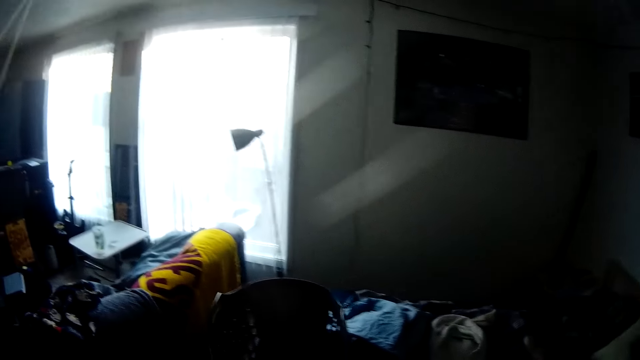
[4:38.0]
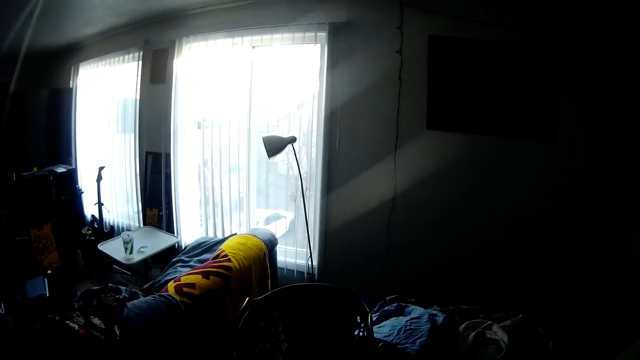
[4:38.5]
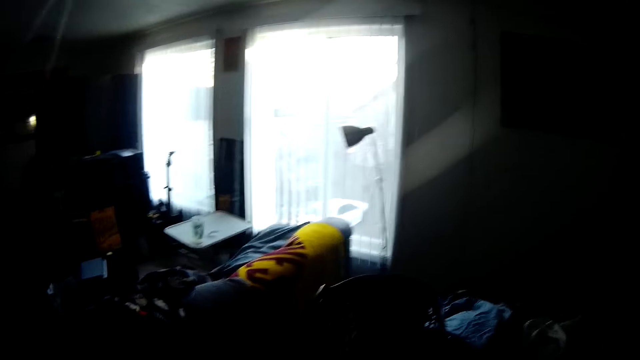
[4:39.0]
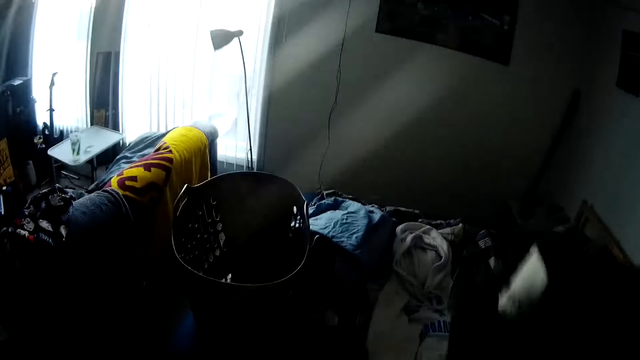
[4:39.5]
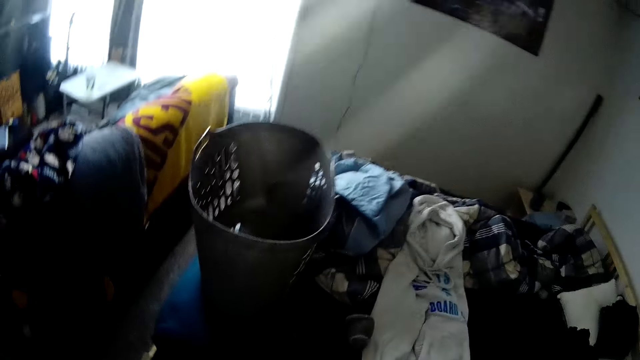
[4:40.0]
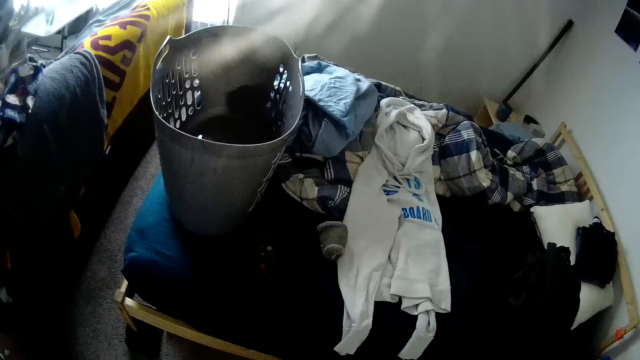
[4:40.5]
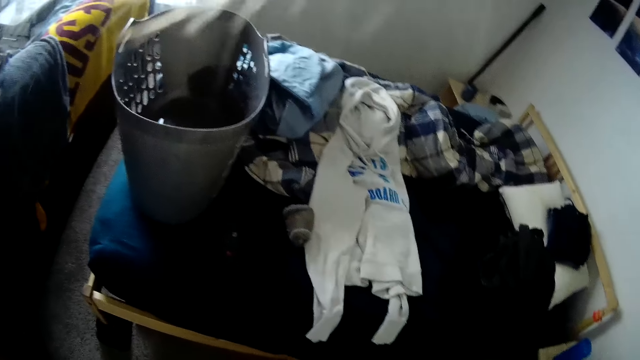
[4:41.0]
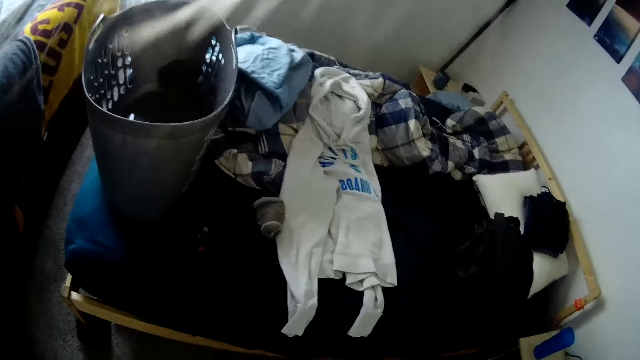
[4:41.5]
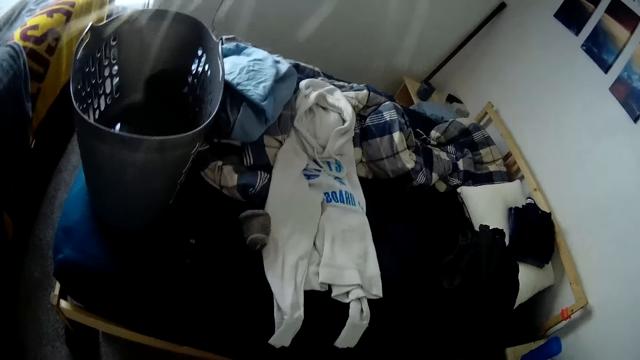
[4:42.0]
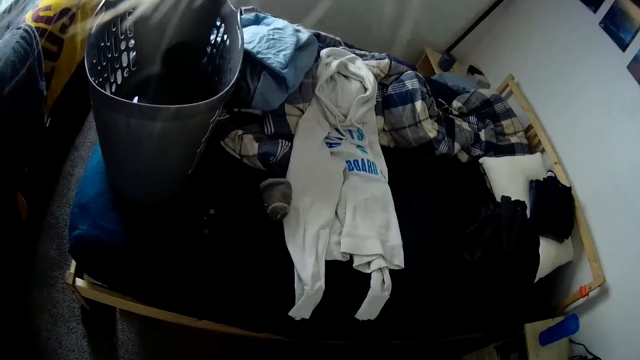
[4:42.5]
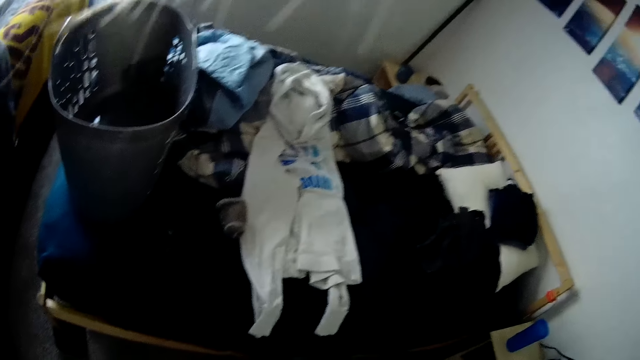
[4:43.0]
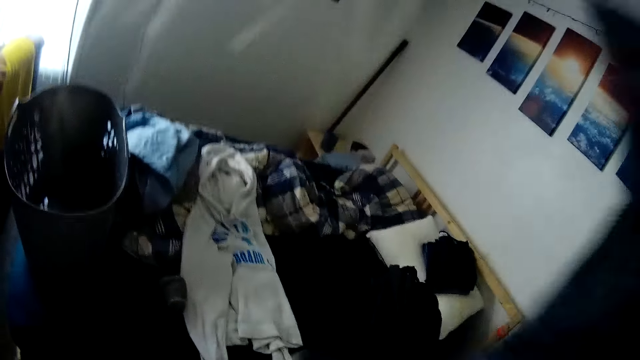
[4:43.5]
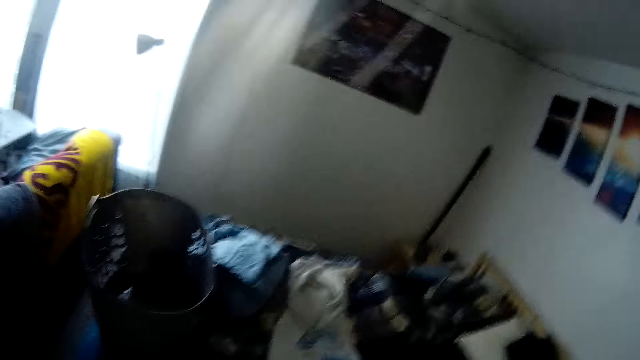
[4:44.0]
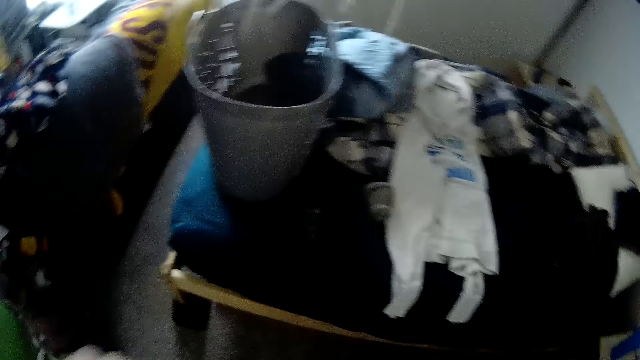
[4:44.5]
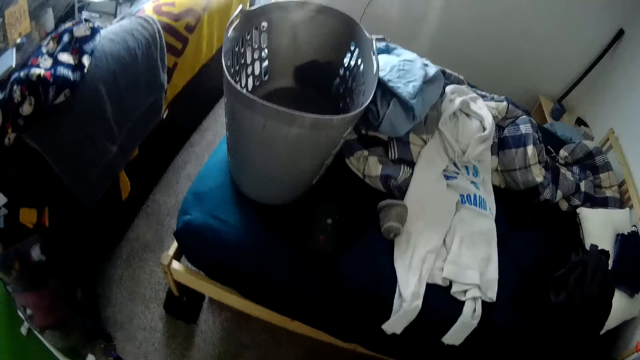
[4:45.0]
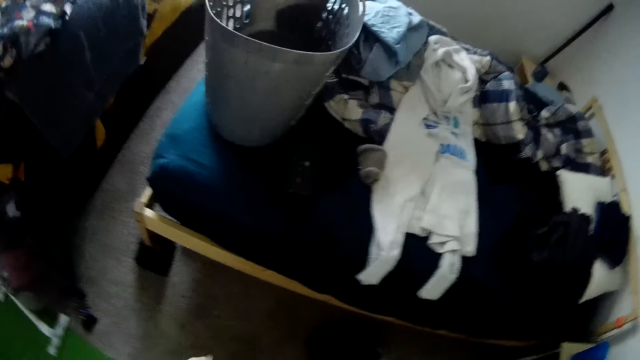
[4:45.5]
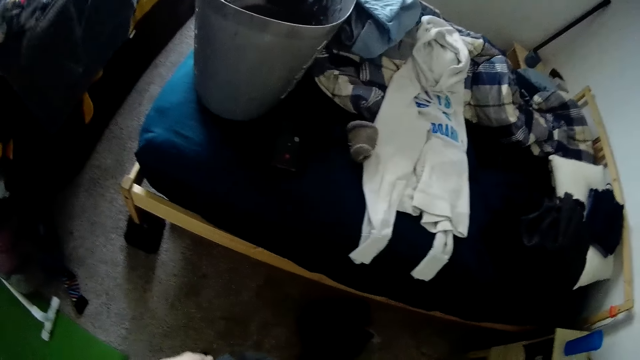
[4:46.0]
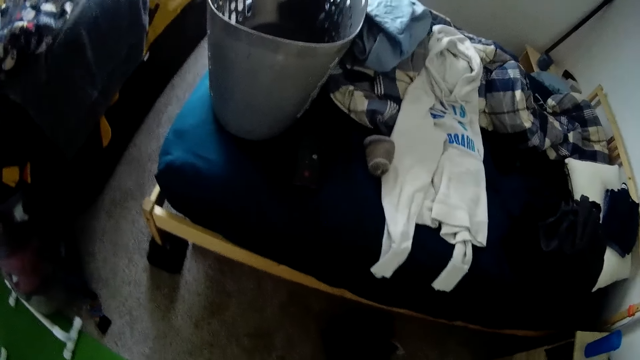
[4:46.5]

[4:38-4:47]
The camera wearer holds the cloth in his right hand. He folds the cloth with both hands. He lifts the cloth.

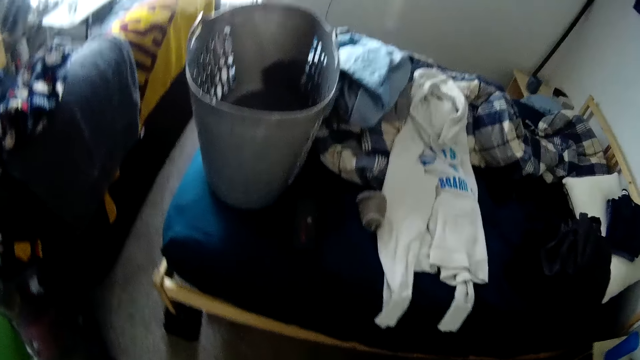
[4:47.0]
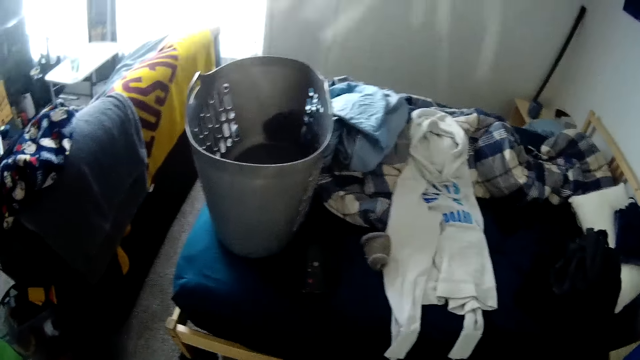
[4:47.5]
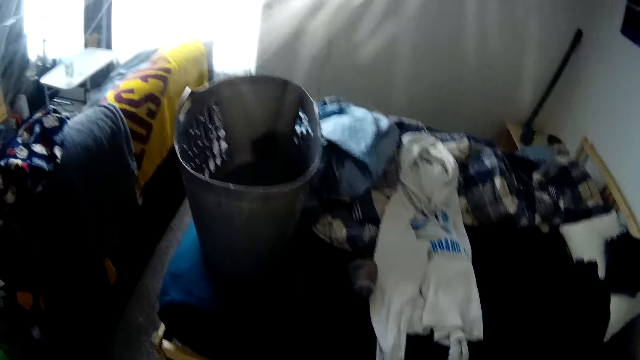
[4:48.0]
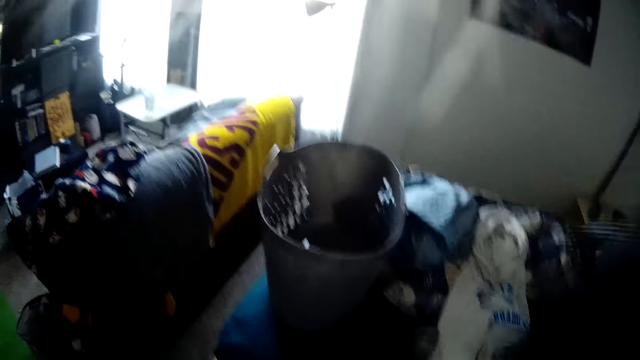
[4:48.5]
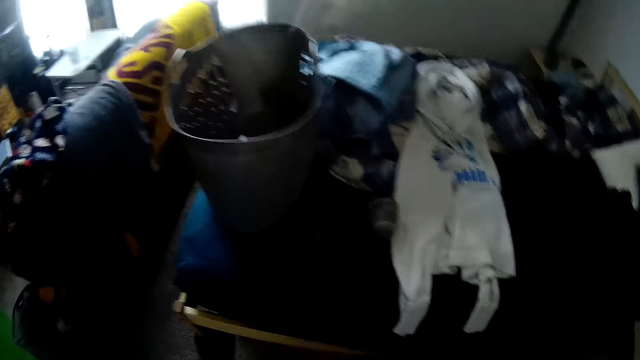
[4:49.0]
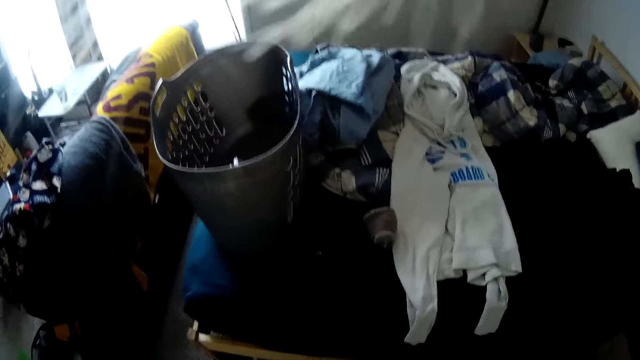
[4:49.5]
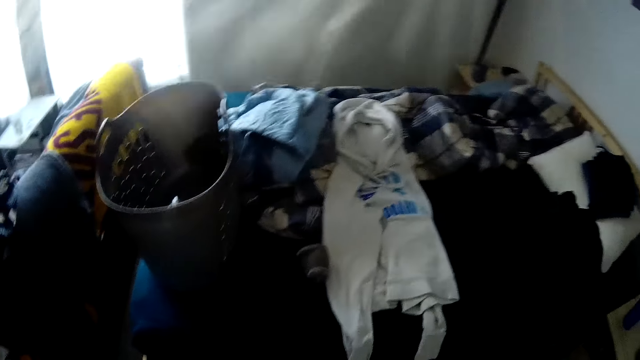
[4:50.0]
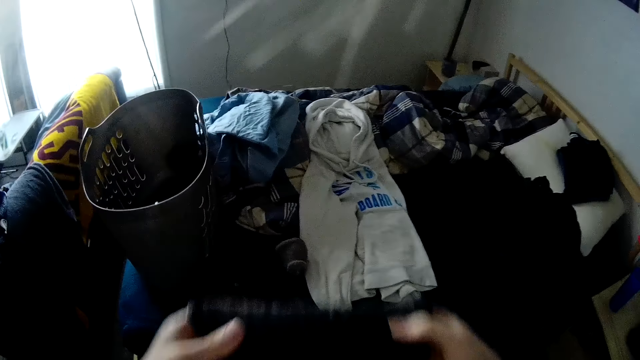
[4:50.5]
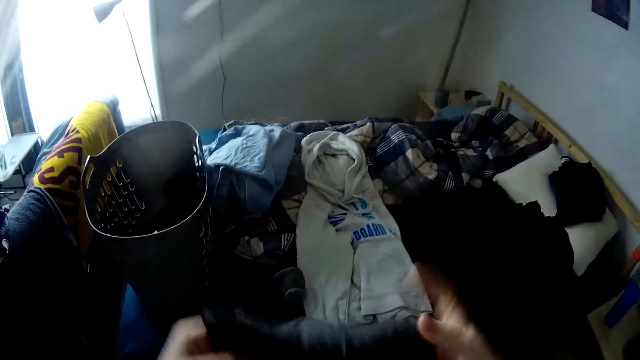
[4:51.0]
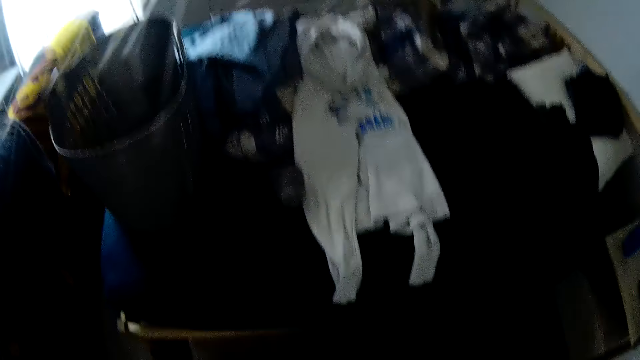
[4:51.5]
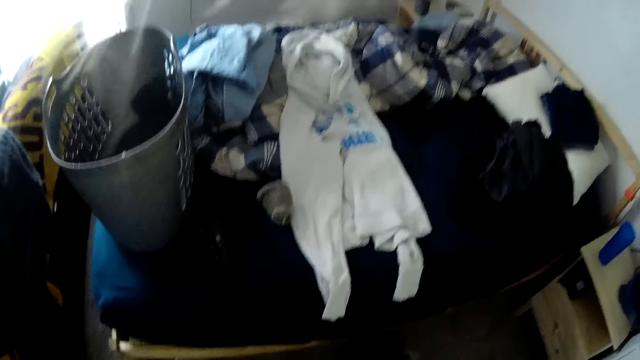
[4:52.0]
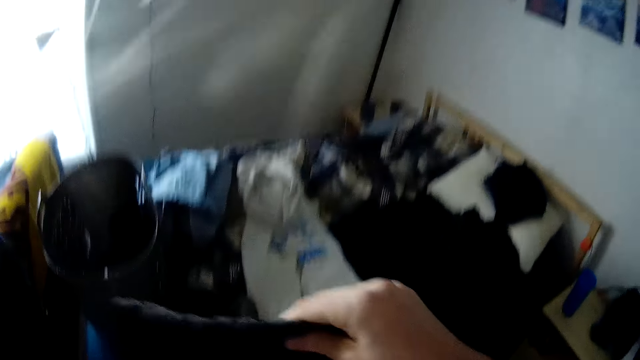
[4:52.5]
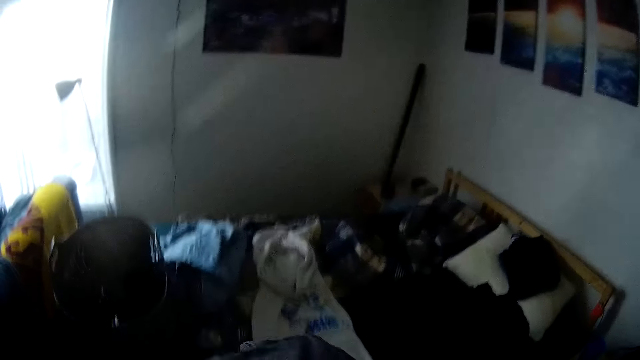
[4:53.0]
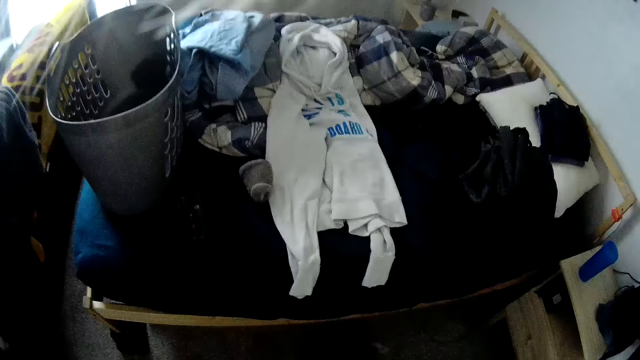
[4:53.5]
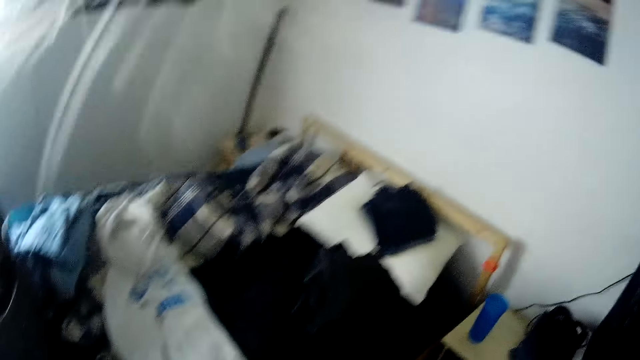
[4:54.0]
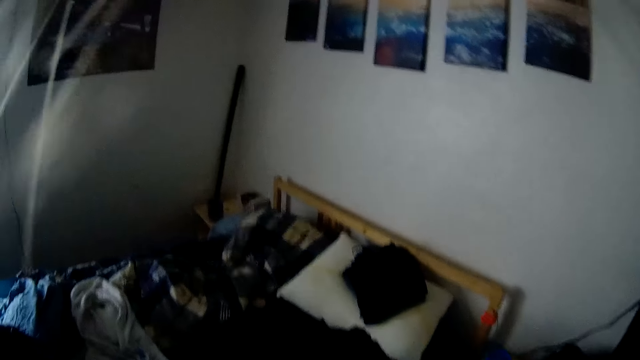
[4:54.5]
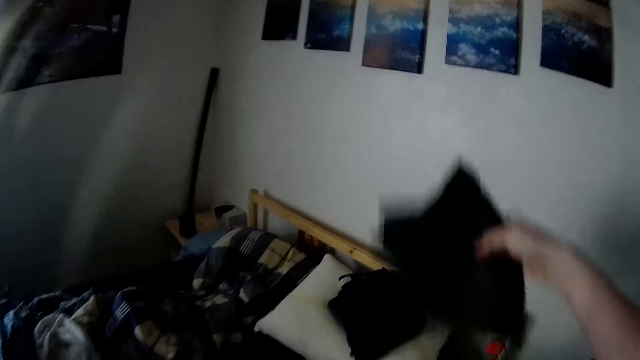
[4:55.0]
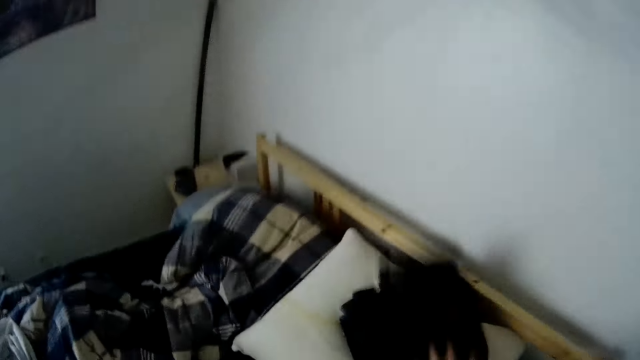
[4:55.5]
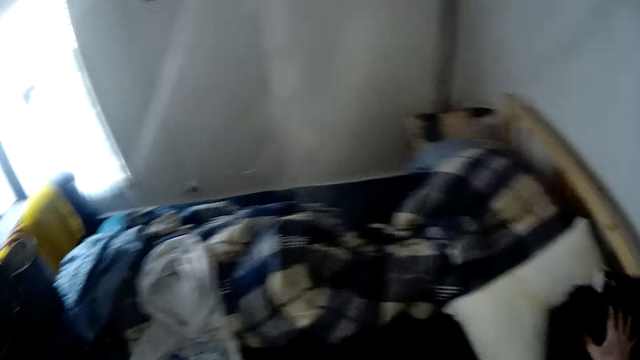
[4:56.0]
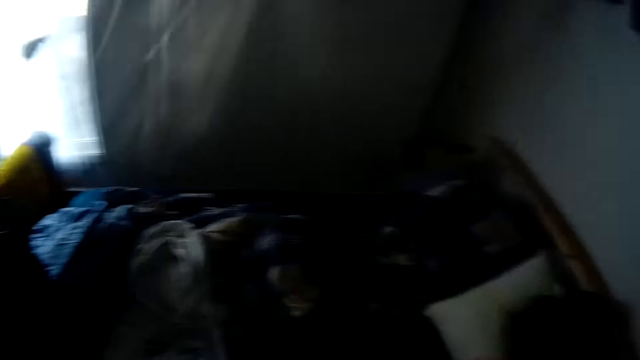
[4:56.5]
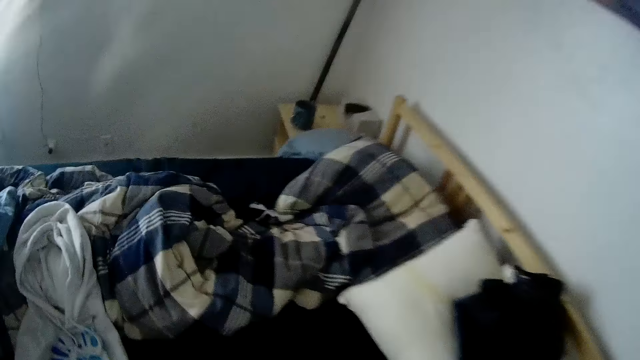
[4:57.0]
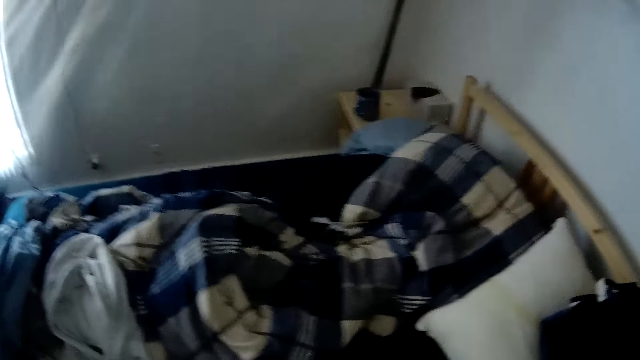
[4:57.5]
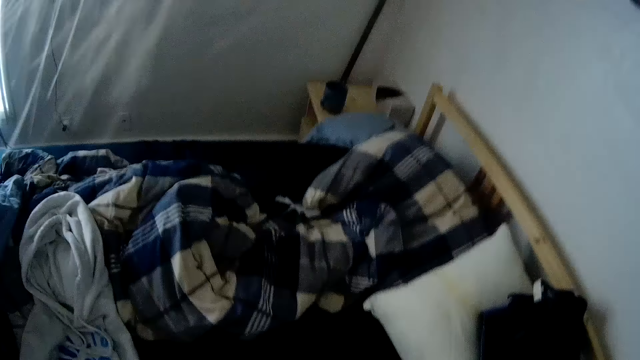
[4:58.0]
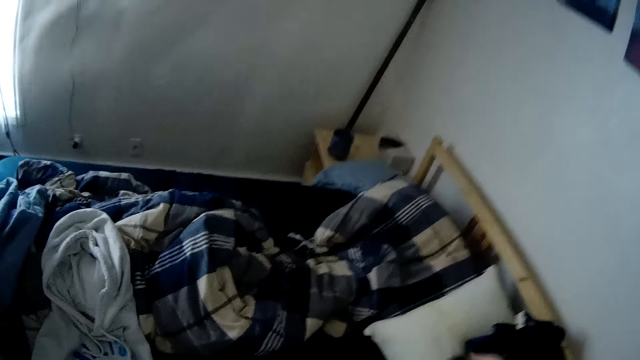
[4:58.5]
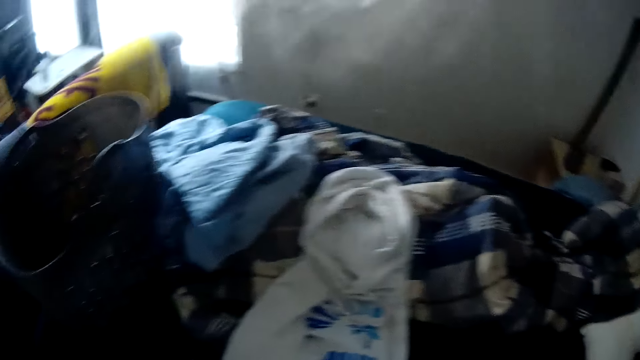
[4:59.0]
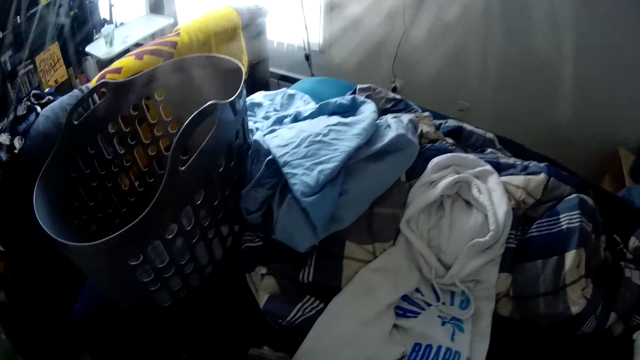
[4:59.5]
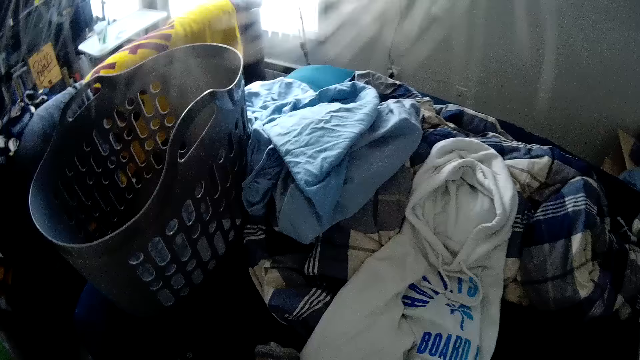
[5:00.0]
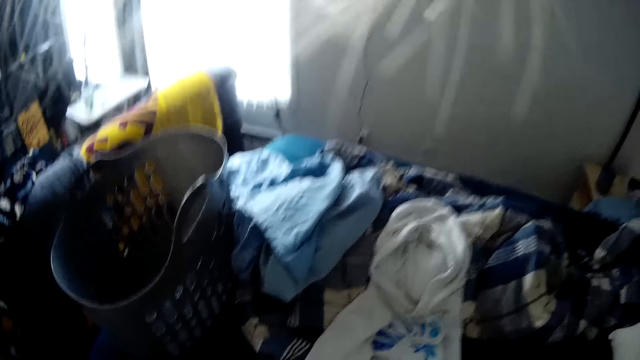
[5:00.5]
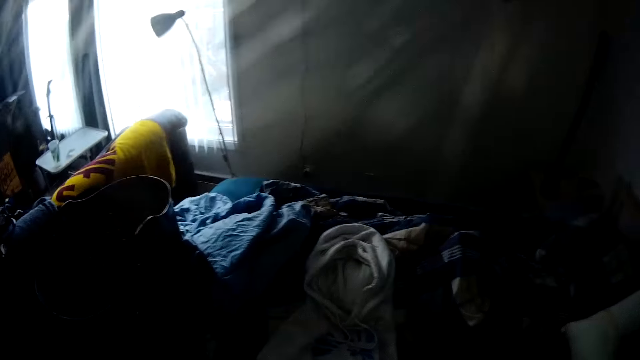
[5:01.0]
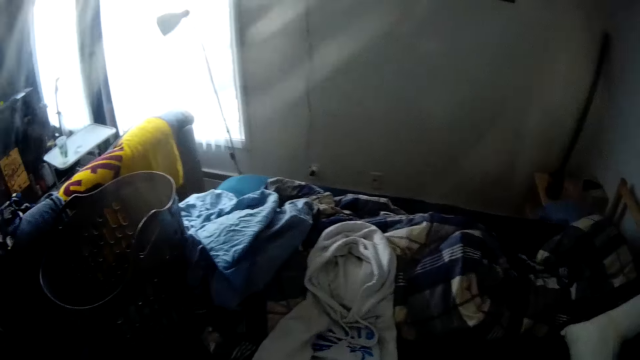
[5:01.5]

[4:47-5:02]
The camera wearer looks around a room. He folds the cloth with both hands in the room. He drops the cloth on a bed with his right hand. He looks around the room.
